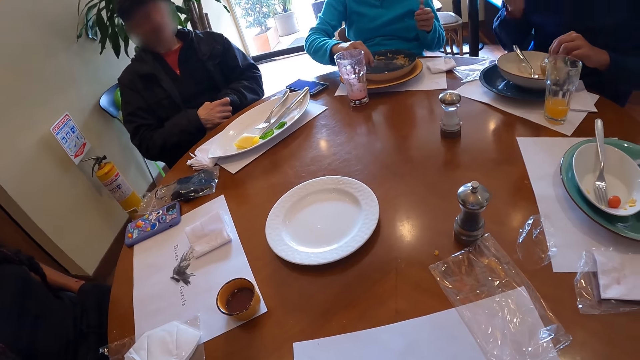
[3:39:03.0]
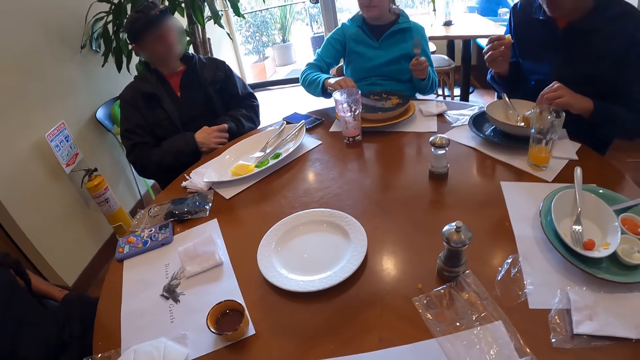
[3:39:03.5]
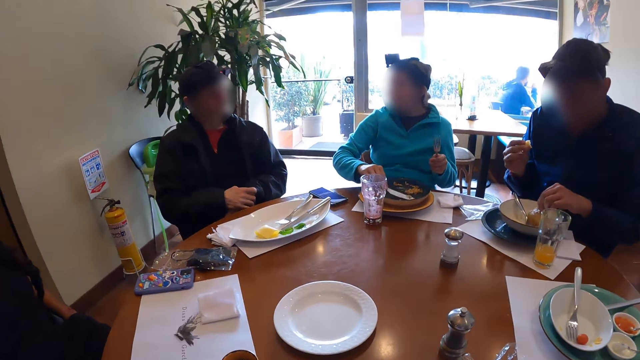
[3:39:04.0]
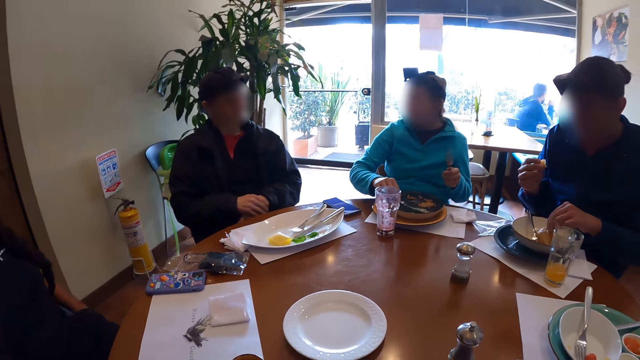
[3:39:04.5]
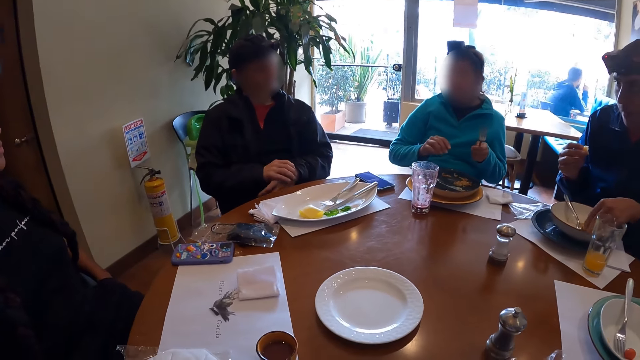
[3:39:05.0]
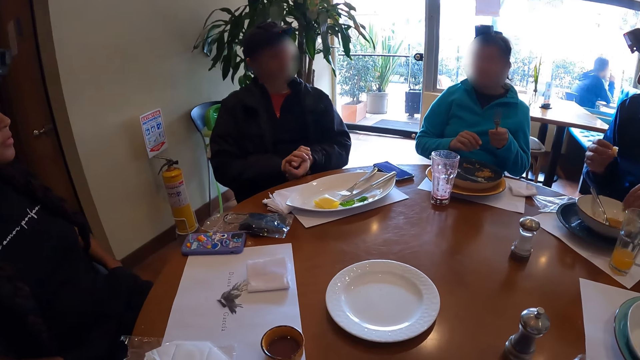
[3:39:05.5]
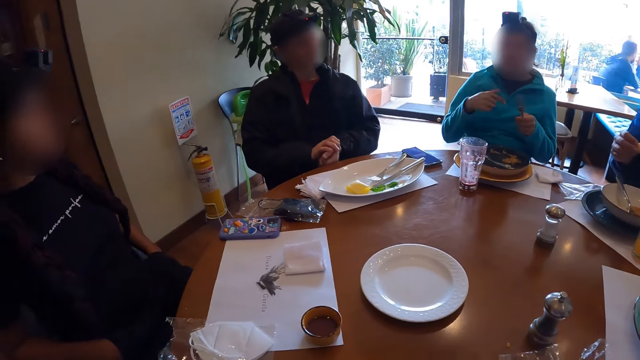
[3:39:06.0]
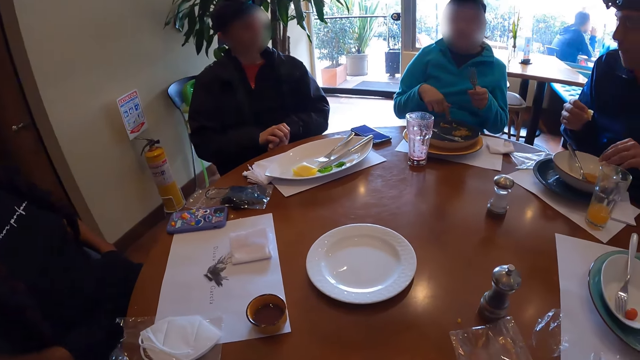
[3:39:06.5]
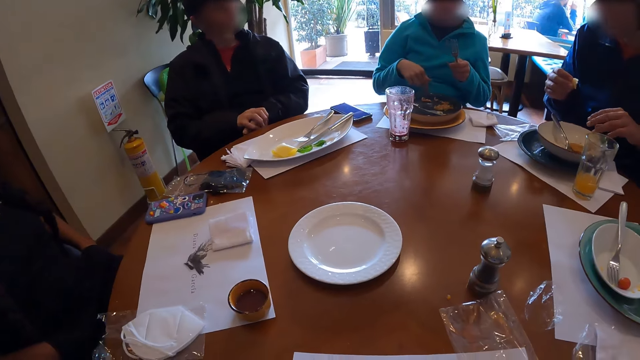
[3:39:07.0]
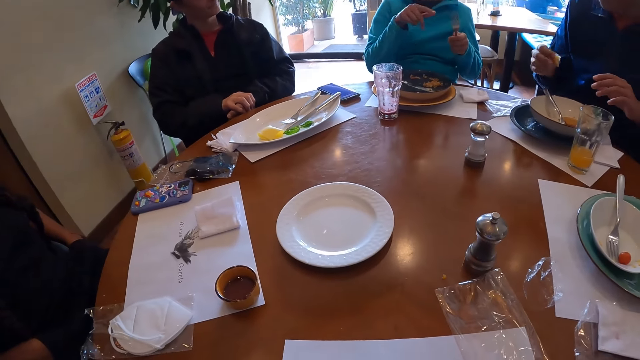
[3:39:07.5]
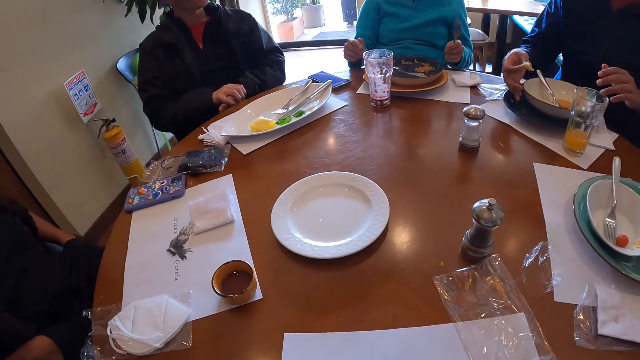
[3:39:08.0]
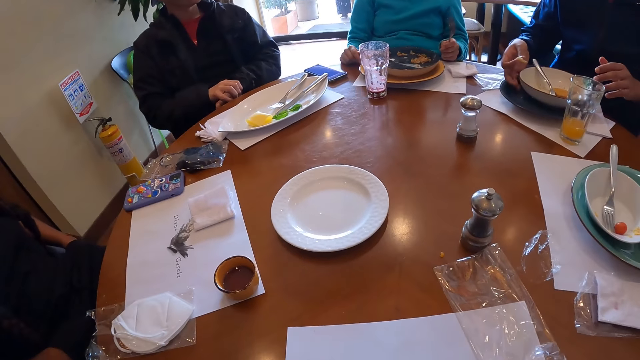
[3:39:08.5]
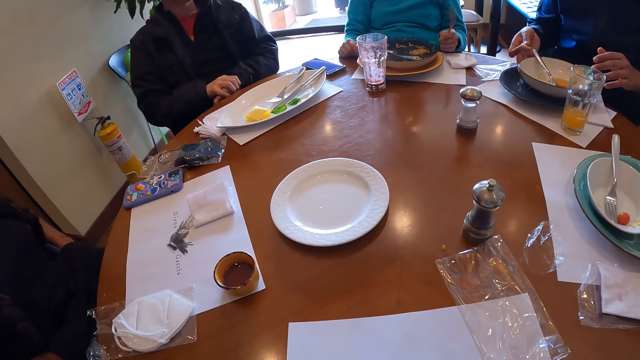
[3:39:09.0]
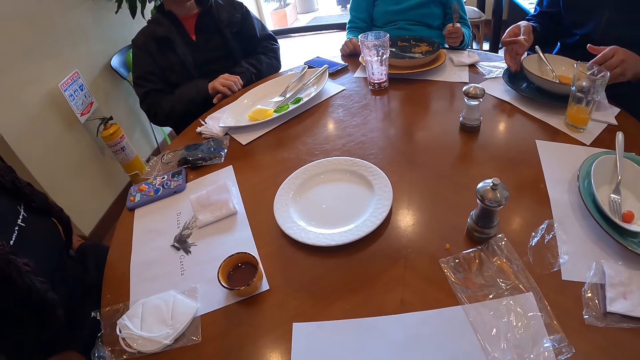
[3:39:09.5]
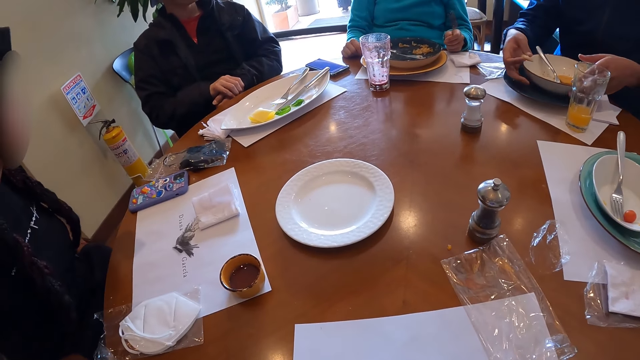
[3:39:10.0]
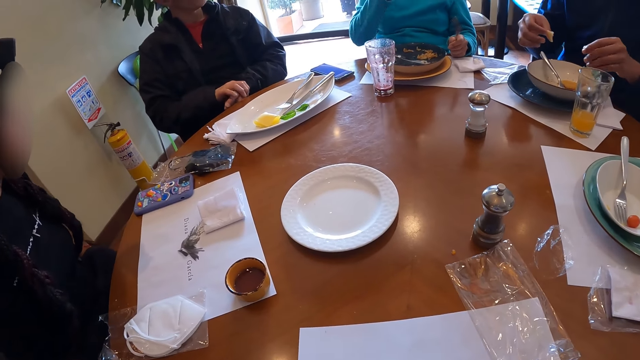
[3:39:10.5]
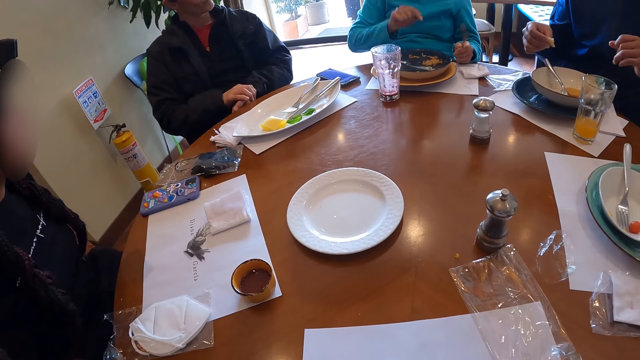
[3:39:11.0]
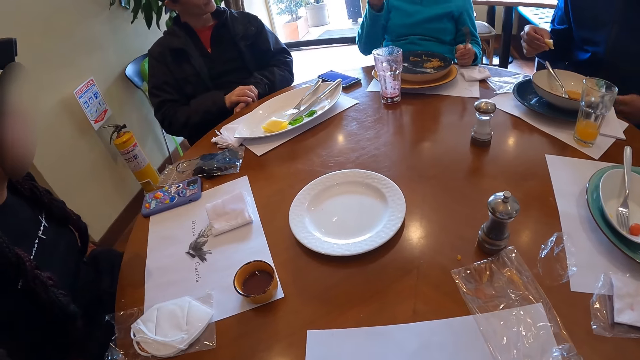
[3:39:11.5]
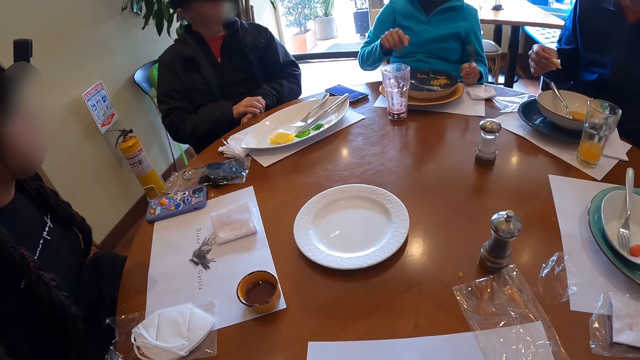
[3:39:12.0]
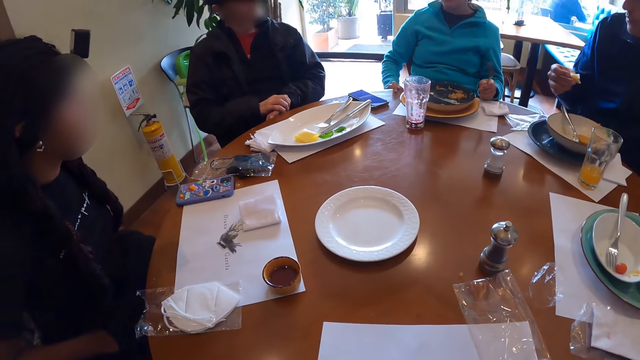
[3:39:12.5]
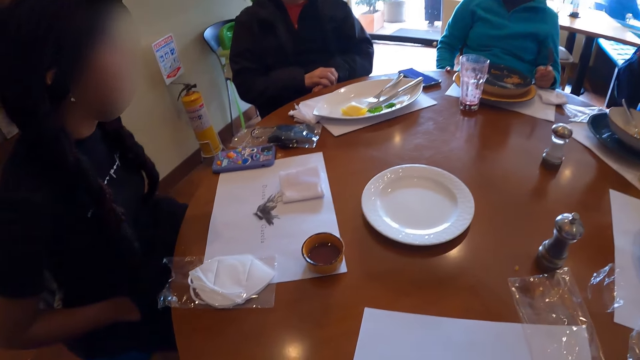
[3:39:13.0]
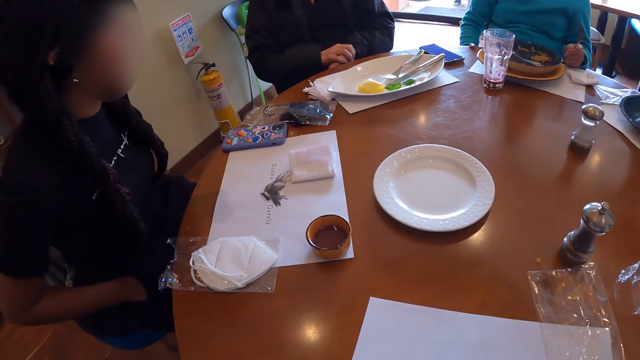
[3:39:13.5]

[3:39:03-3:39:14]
The man moves the biscuit on the plate on the table with his left hand and drops the biscuit on the plate on the table with his left hand. The woman drops the knife on the plate on the table with her right hand.

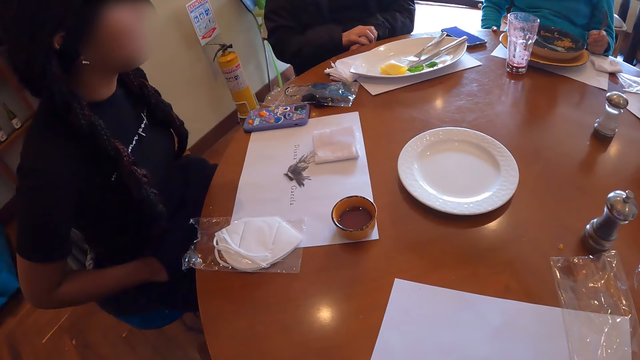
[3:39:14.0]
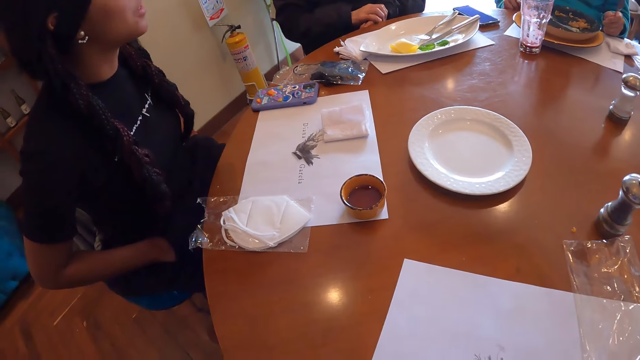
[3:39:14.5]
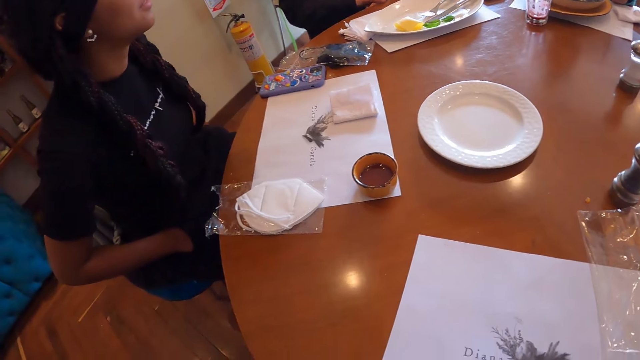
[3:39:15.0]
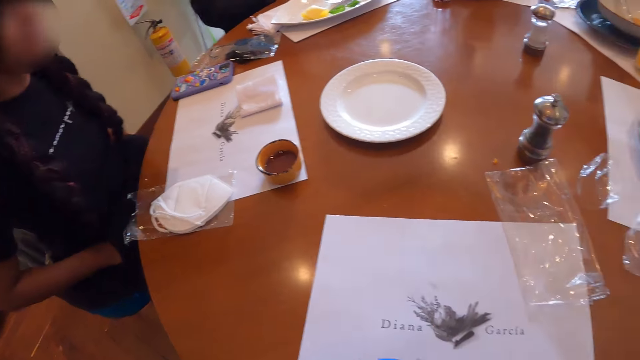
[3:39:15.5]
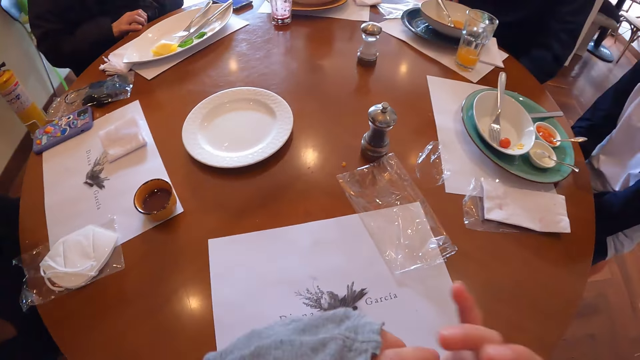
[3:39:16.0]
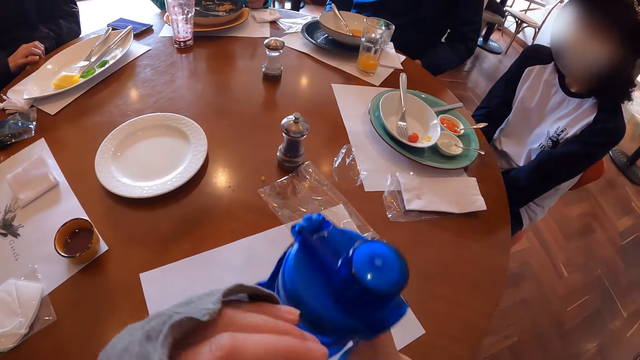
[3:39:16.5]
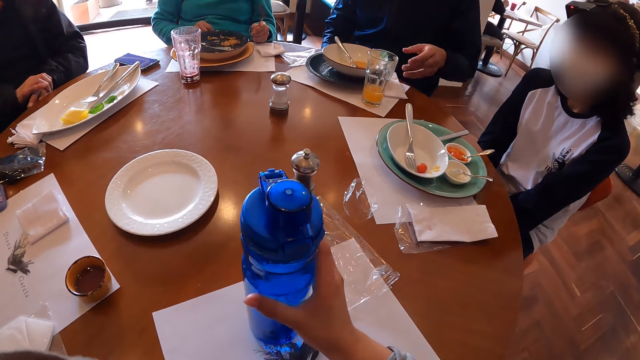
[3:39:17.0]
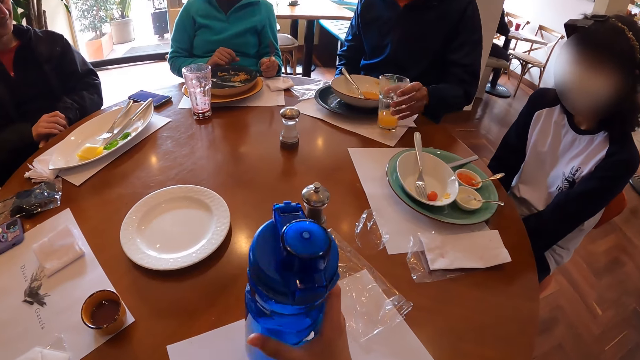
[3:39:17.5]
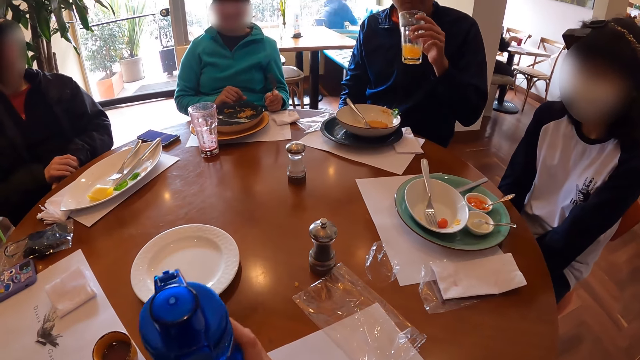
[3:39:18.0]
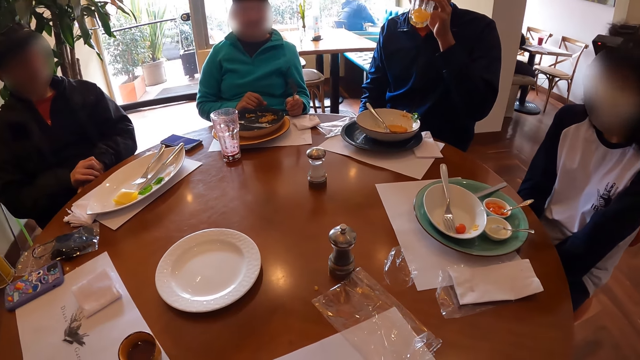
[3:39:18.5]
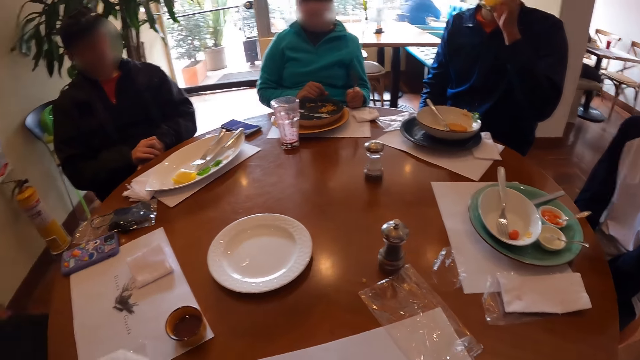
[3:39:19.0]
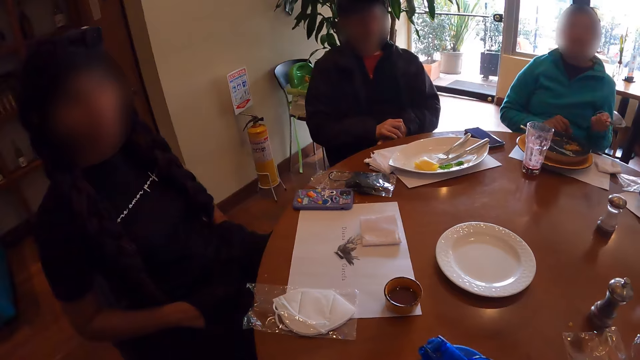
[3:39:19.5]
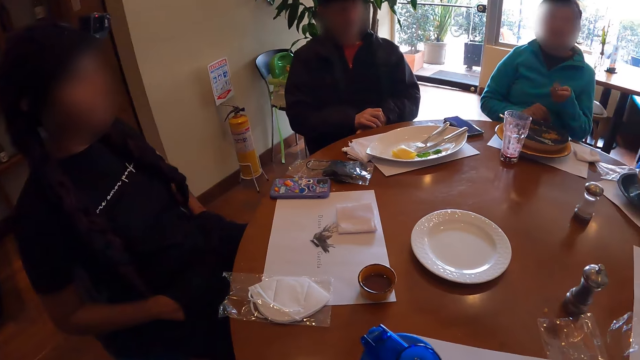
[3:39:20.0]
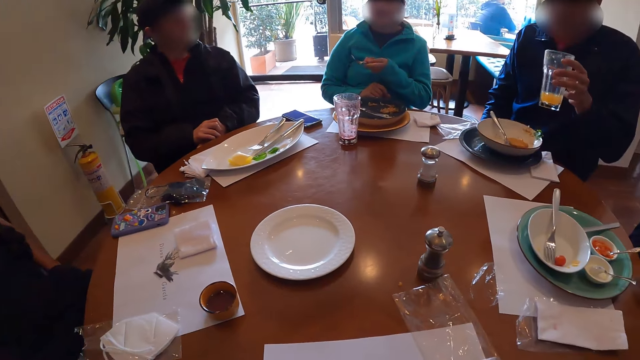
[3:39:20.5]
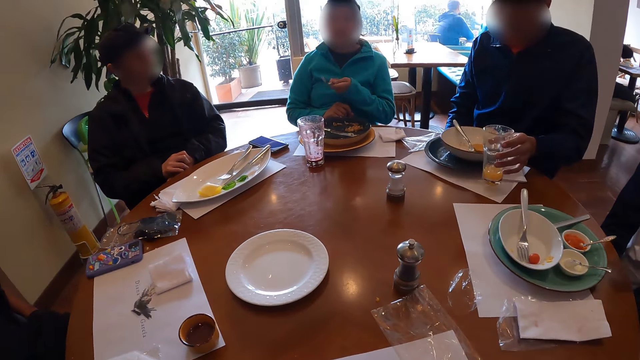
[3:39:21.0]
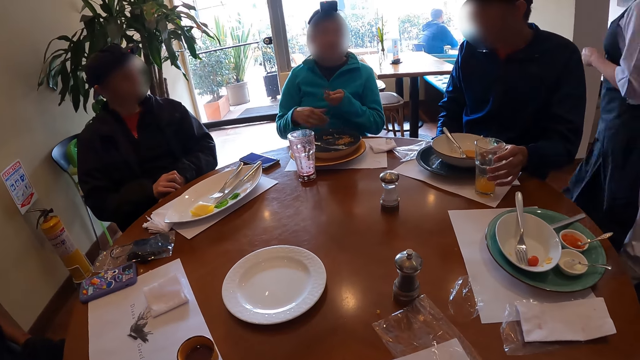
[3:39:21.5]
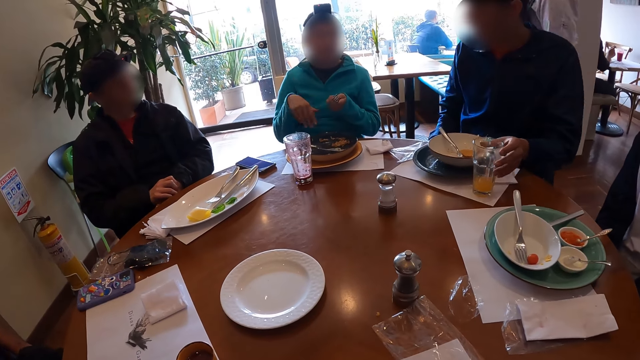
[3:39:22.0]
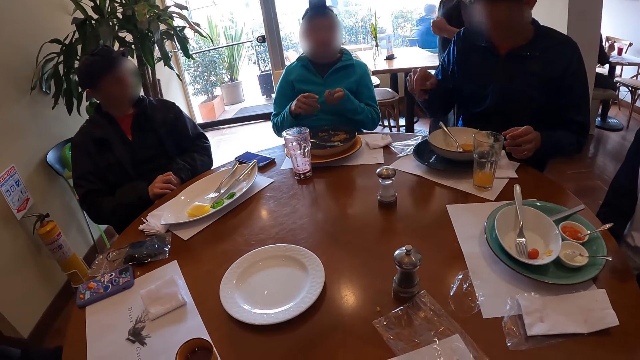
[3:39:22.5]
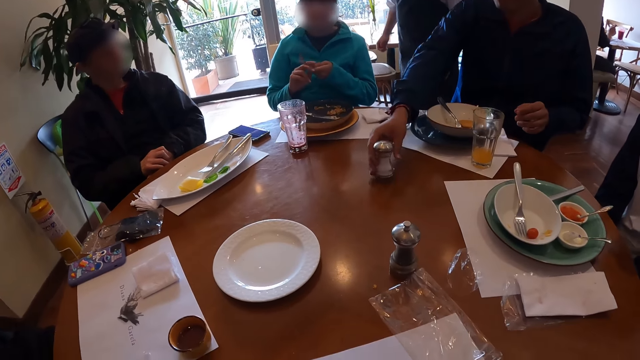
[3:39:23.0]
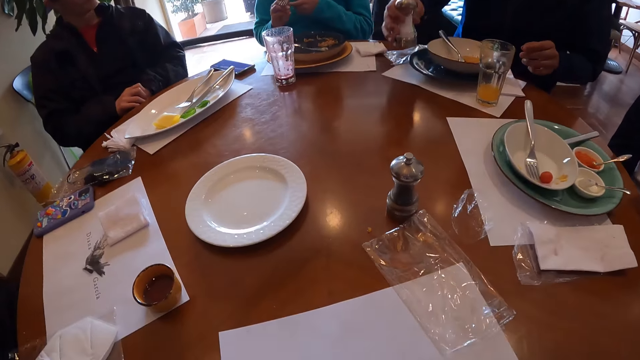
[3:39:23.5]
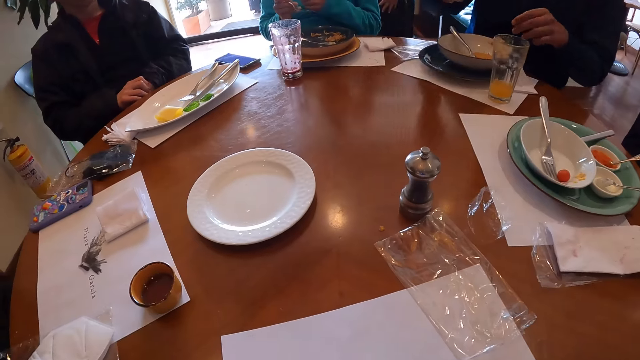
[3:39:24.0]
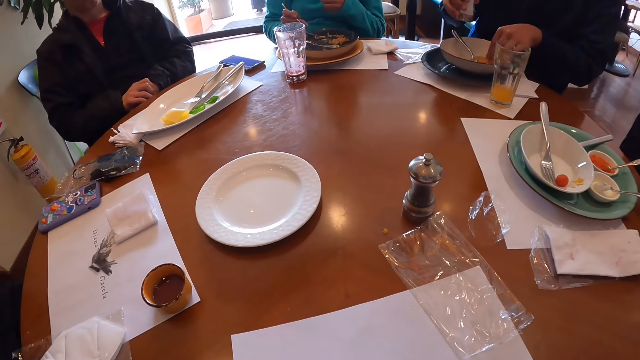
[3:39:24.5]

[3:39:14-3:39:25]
The camera wearer moves the water bottle on the table with her right hand. The man picks the glass of juice from the table with his left hand. The camera wearer puts the water bottle on the table. The man drinks juice from the glass in his left hand. The man drops the glass of juice on the table with his left hand. The woman passes the fork from her left hand to her right hand. The man picks the container of salt from the table with his right hand.
